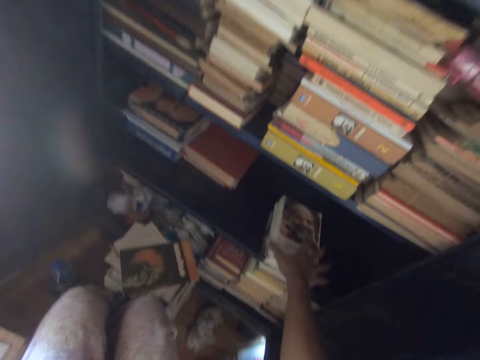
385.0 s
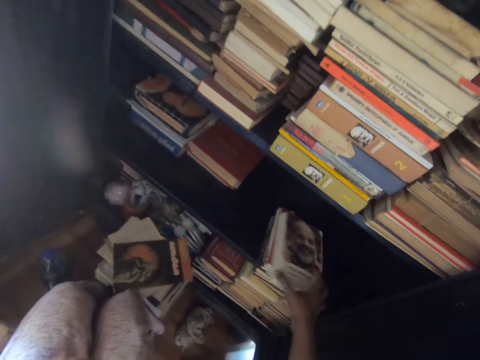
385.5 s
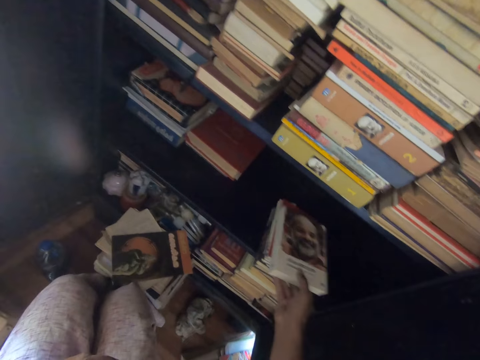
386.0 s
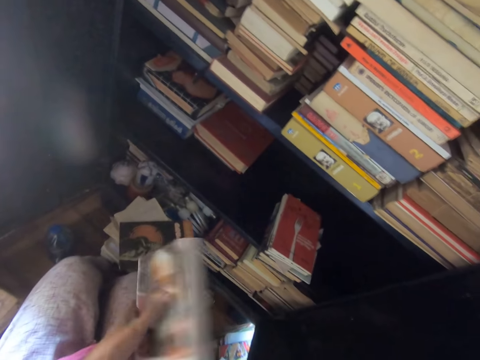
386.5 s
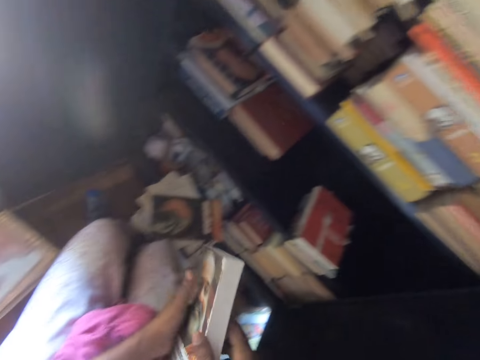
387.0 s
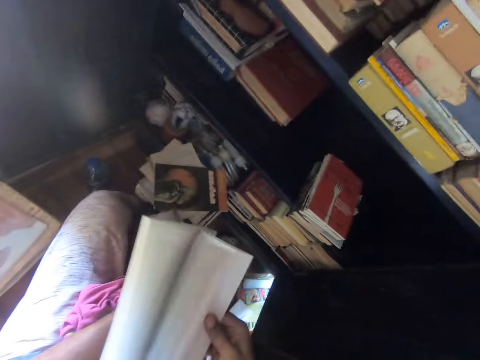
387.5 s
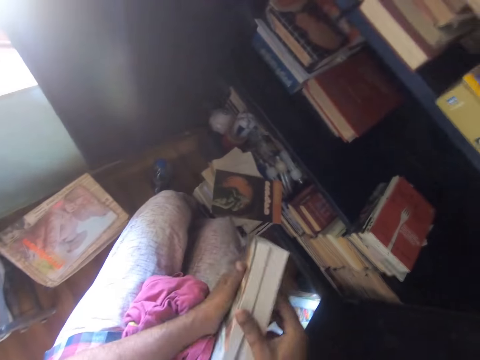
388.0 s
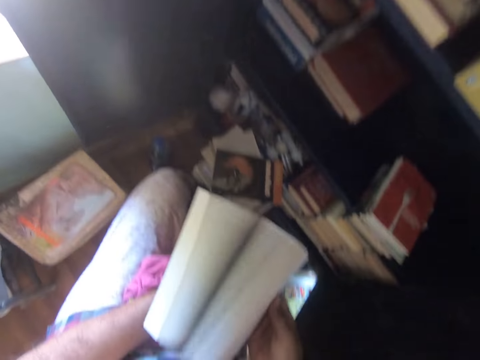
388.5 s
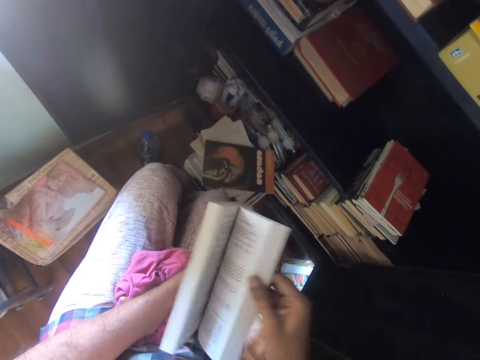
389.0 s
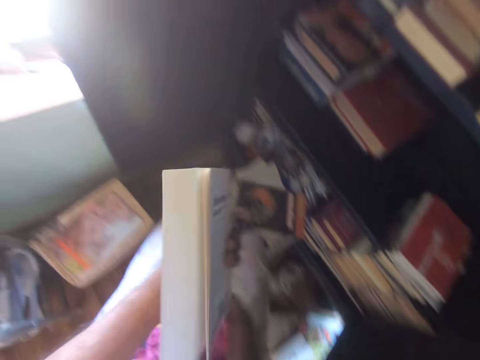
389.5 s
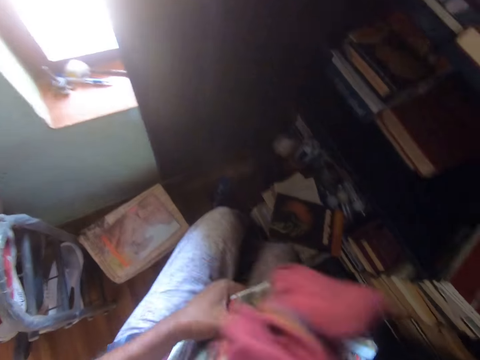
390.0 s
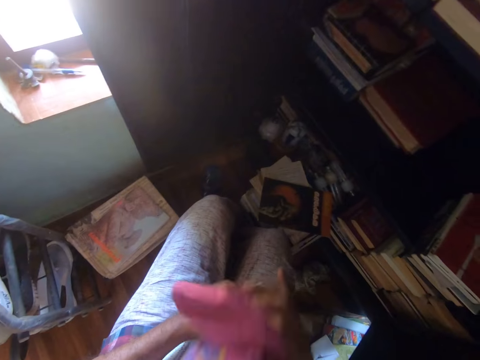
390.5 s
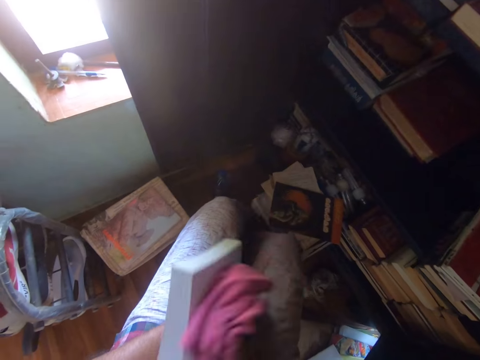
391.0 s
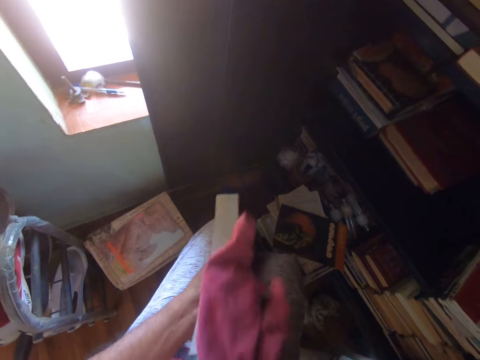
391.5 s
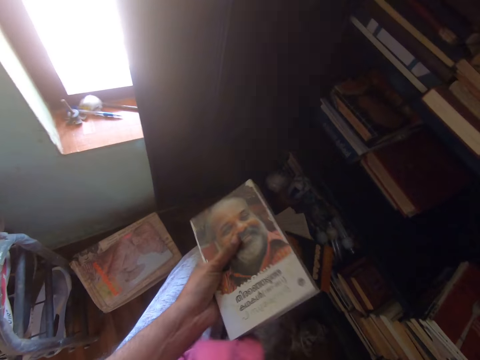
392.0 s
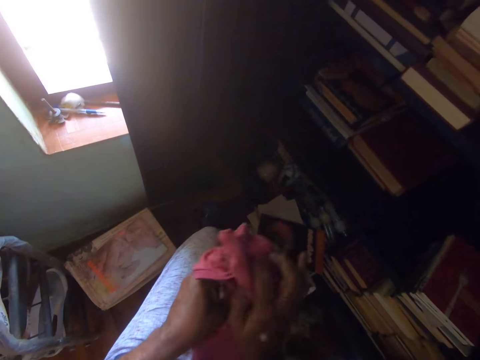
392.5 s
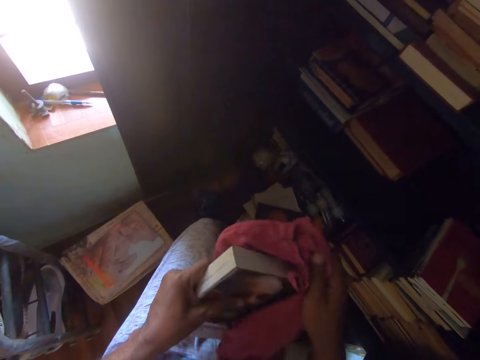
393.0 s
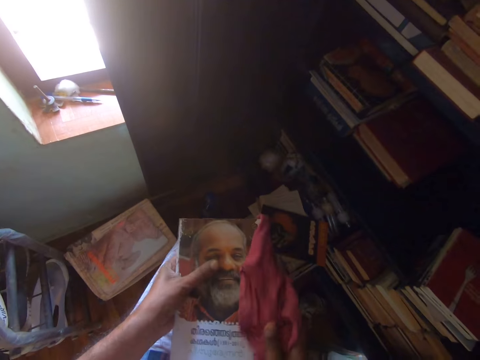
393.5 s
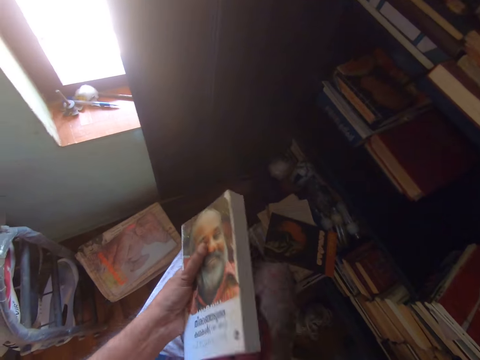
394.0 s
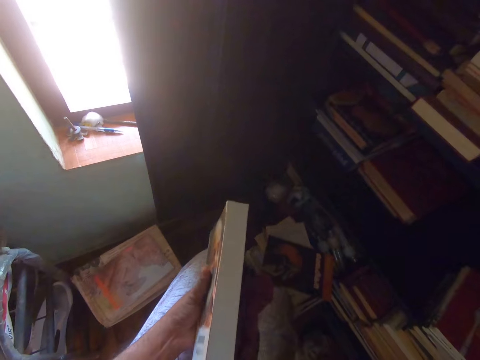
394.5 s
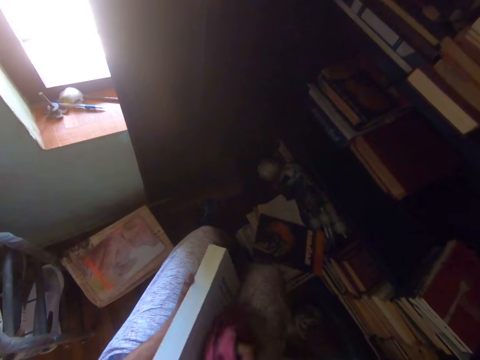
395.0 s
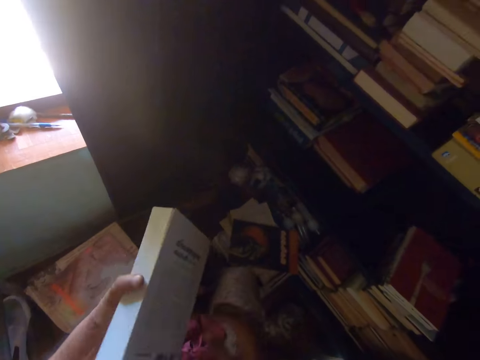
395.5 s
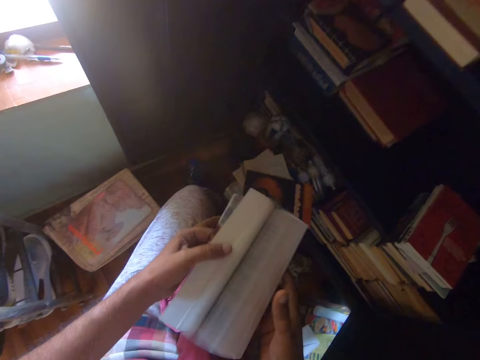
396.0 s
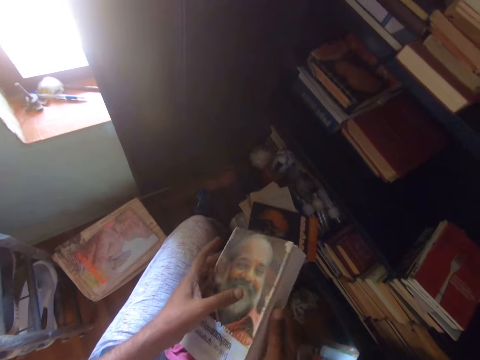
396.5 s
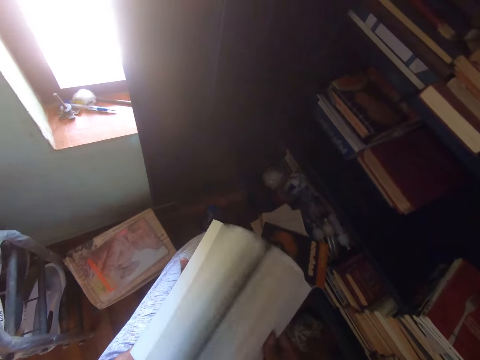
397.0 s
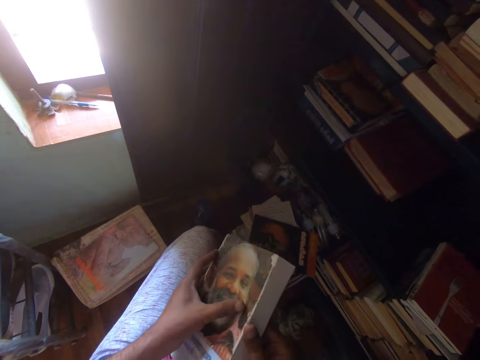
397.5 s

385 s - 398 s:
The camera wearer picks up a book. They open the pages of the book. They wipe the book with a piece of cloth. They open the pages of the book.

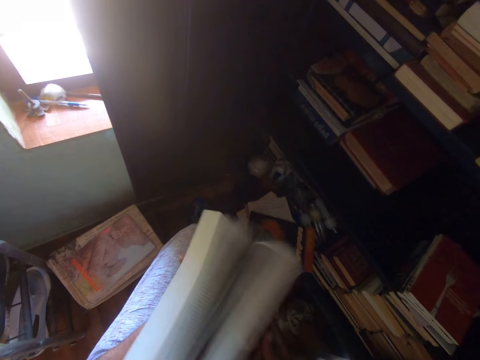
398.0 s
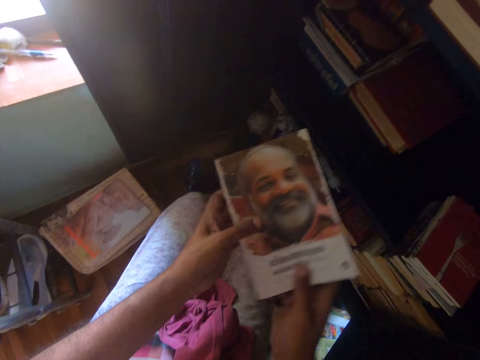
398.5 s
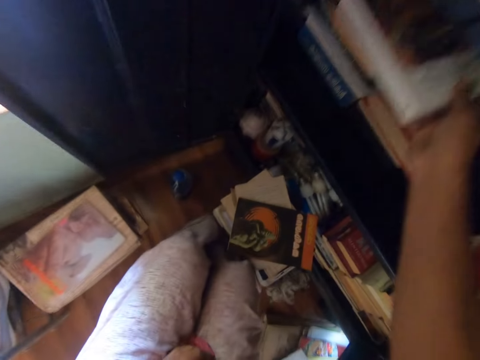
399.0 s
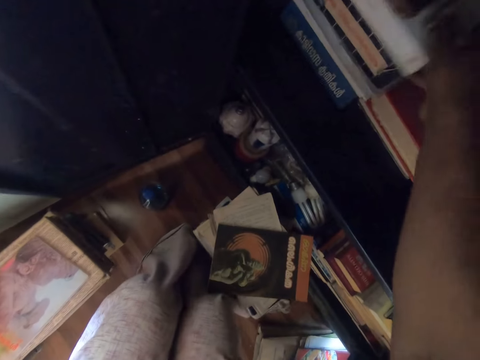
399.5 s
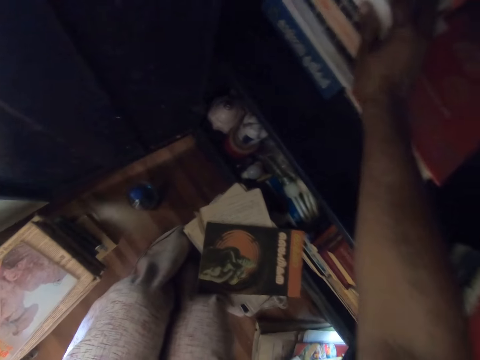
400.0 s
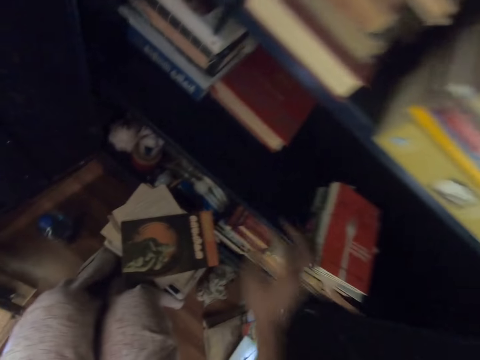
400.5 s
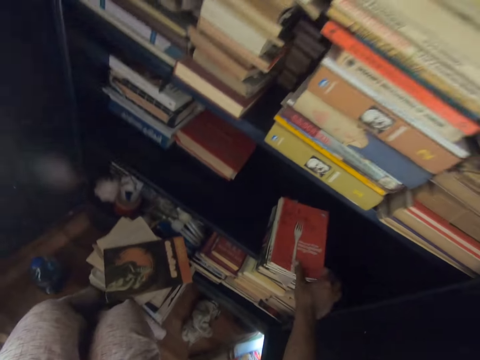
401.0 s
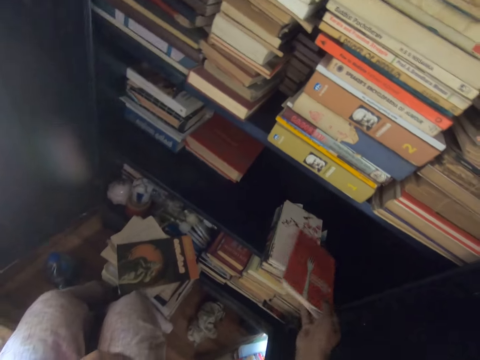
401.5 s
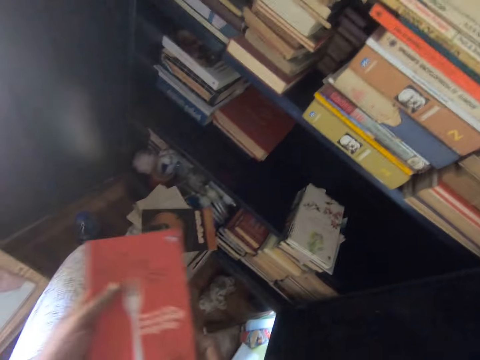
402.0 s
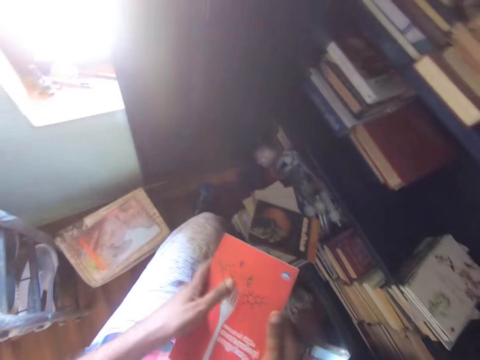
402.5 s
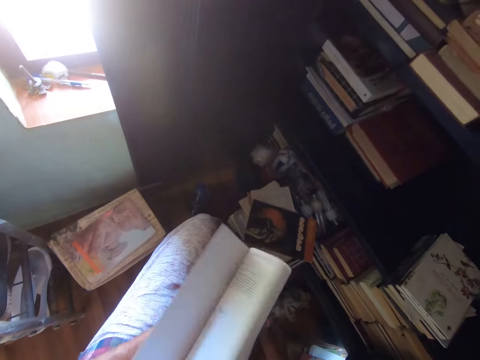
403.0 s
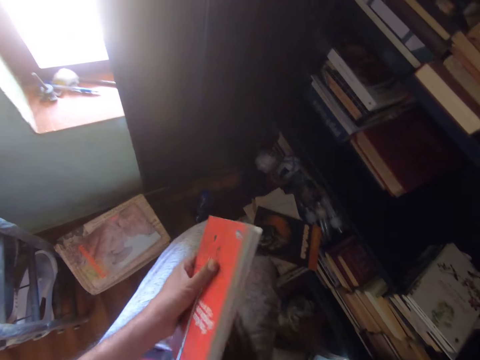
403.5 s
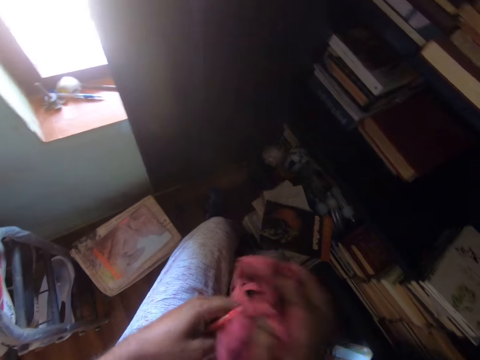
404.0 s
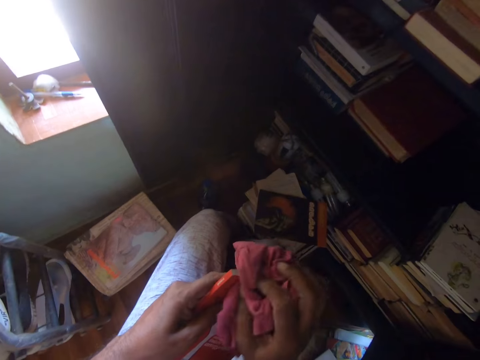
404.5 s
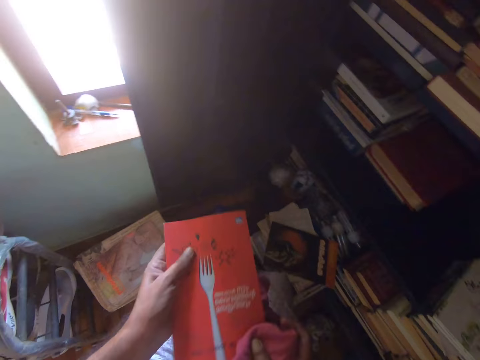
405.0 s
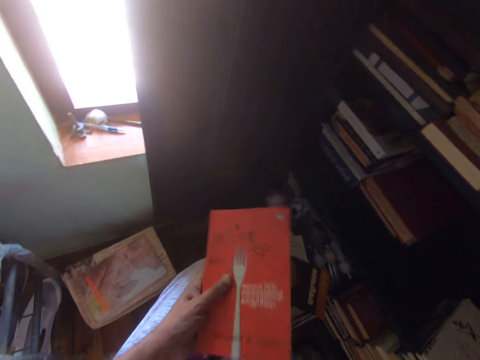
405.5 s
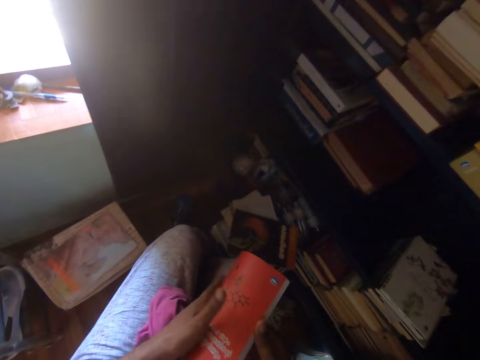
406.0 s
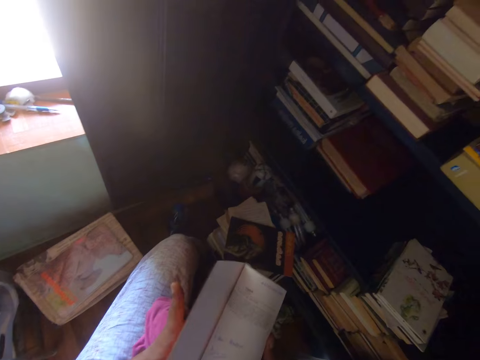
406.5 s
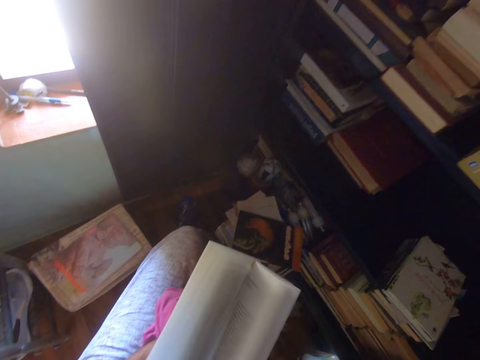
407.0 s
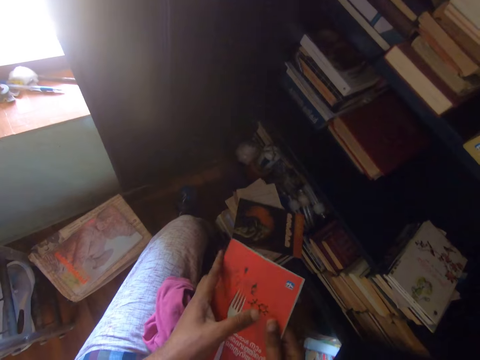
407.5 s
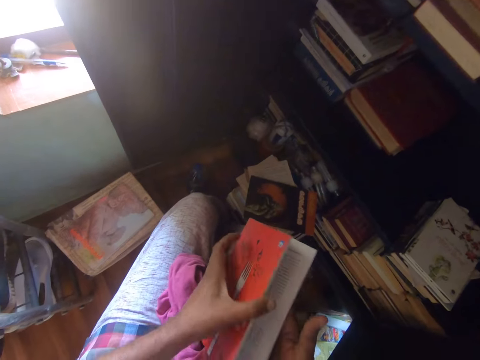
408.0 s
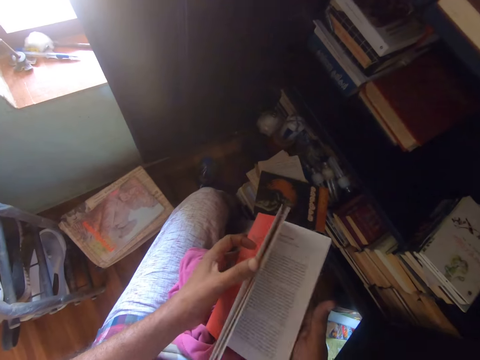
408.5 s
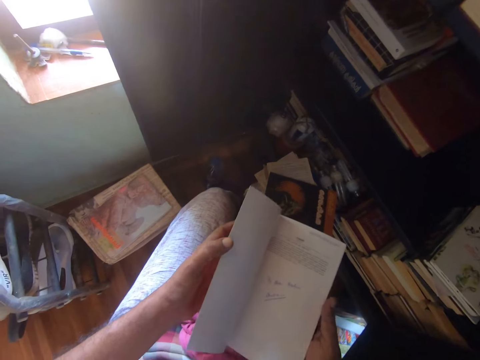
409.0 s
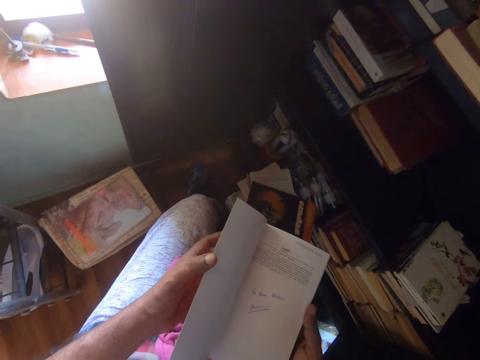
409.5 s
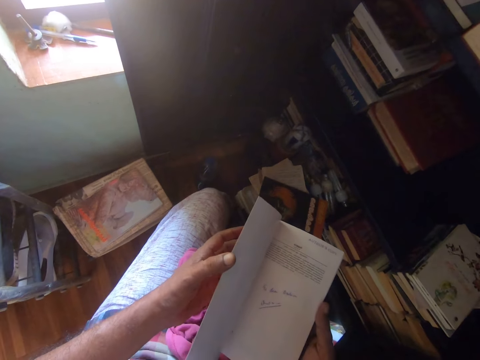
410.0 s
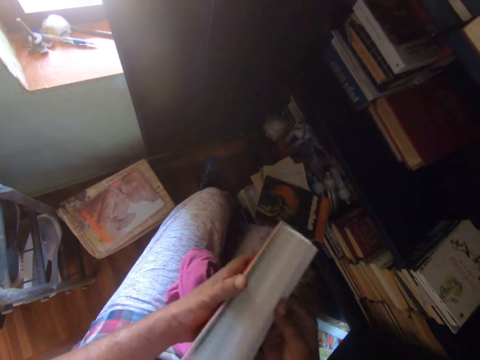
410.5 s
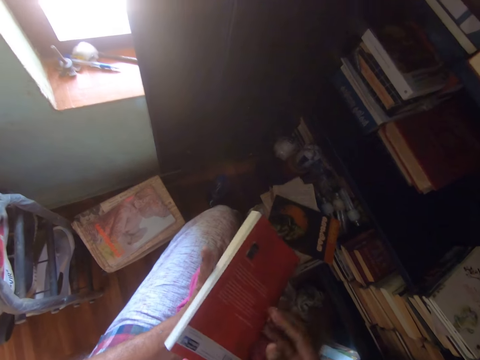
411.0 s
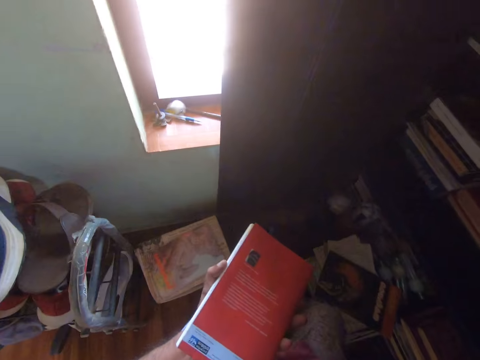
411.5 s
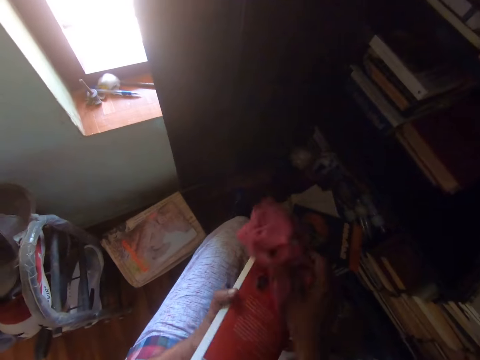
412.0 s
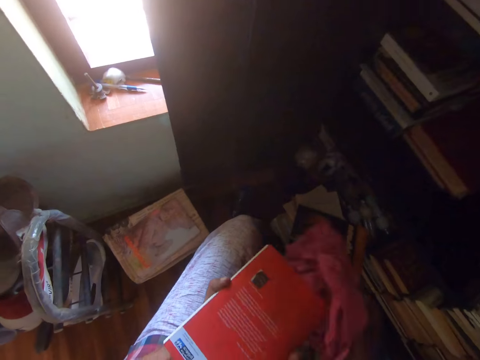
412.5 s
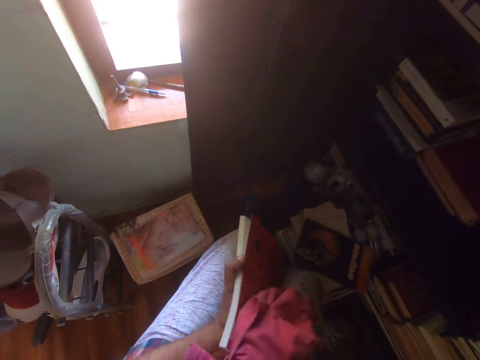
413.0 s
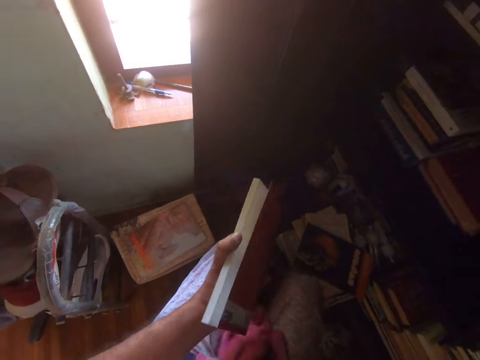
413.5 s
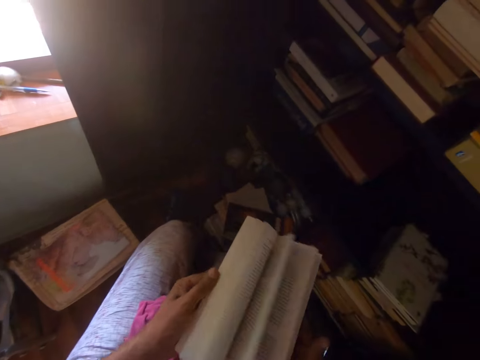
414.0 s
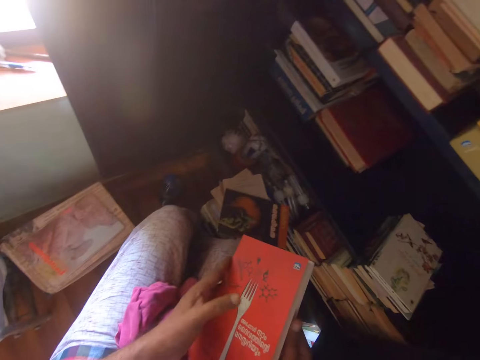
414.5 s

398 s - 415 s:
The camera wearer puts the books in the cupboard. They pick up a book. They open the pages of the book. They pick up a towel and wipe the book with the towel. They open the pages of the book. They read the book. They turn pages. They wipe the book with the towel. They turn pages.
